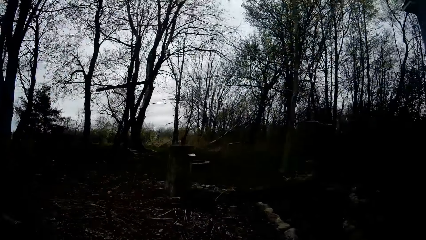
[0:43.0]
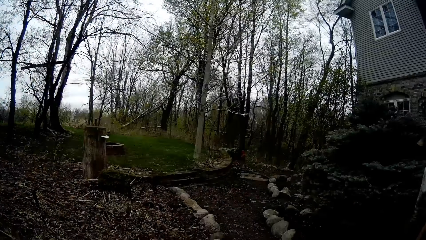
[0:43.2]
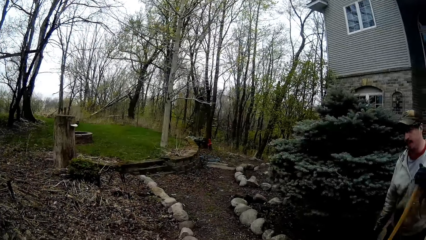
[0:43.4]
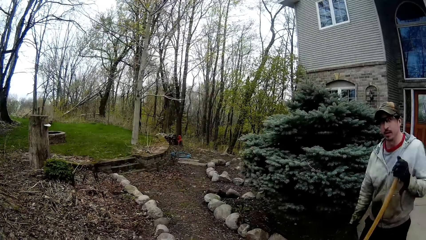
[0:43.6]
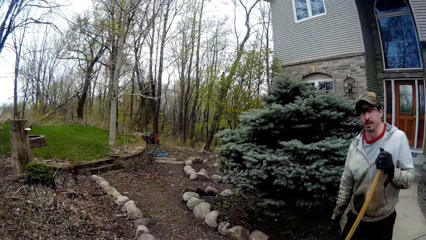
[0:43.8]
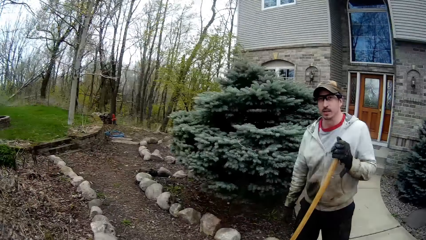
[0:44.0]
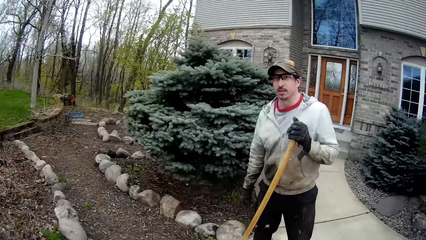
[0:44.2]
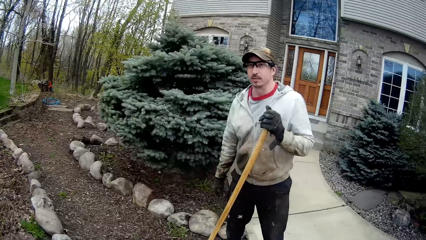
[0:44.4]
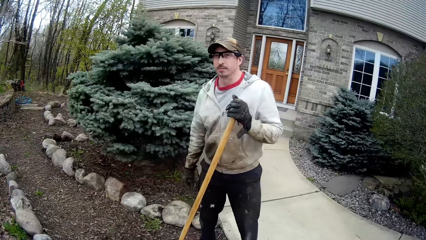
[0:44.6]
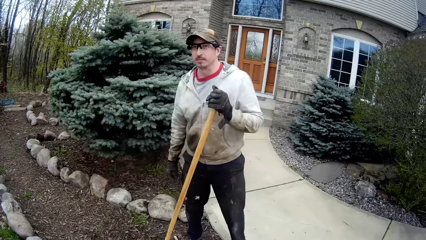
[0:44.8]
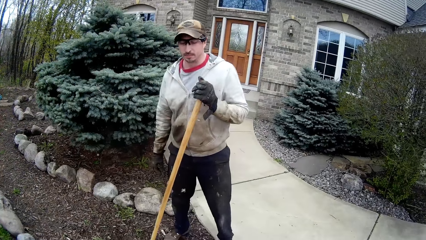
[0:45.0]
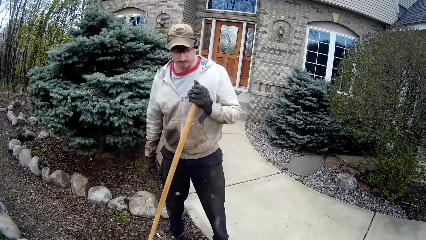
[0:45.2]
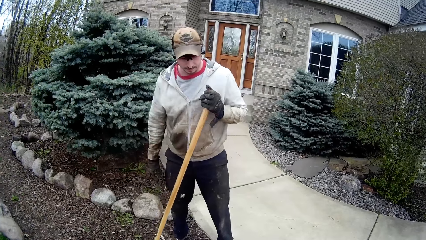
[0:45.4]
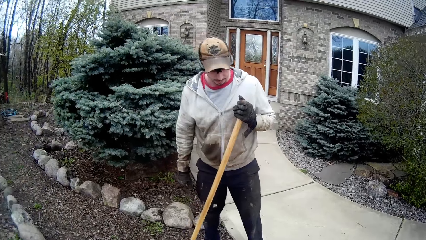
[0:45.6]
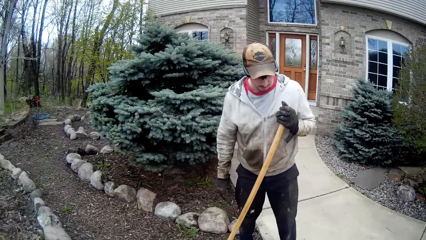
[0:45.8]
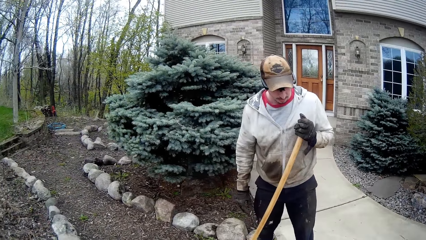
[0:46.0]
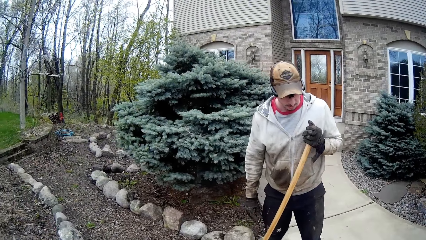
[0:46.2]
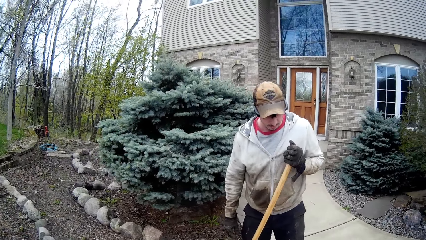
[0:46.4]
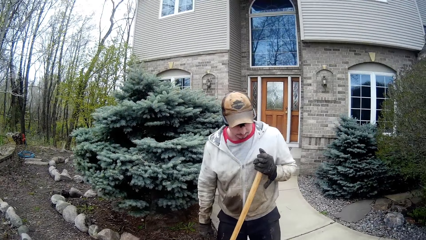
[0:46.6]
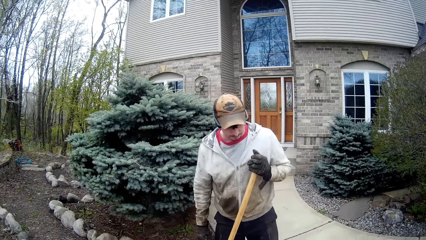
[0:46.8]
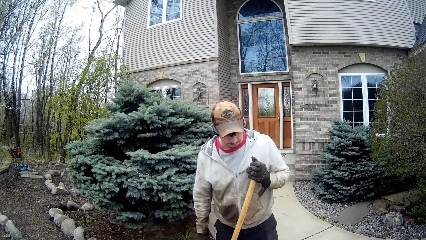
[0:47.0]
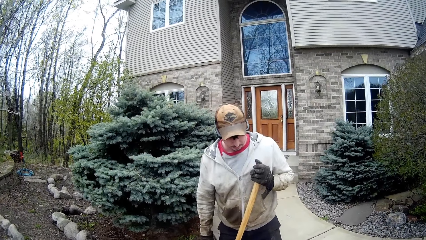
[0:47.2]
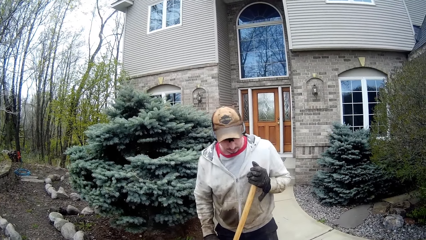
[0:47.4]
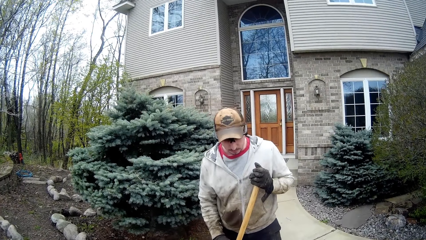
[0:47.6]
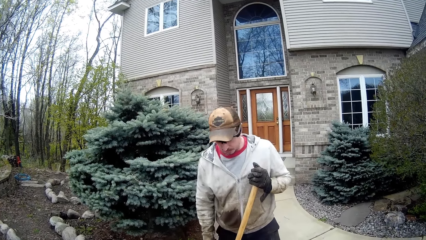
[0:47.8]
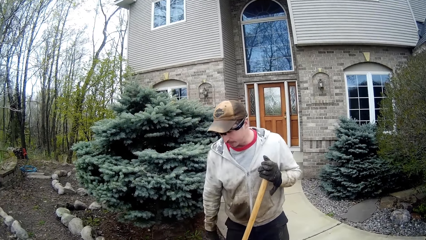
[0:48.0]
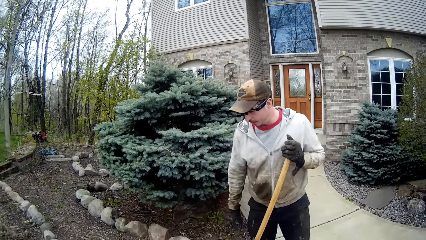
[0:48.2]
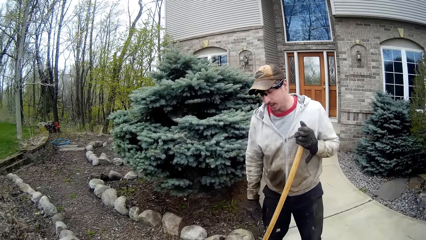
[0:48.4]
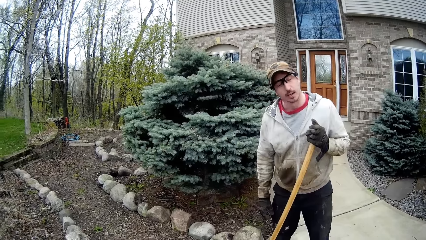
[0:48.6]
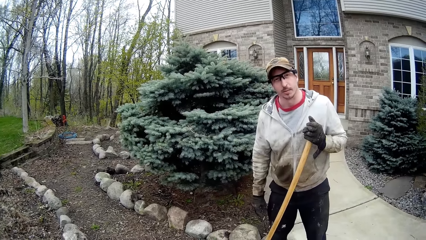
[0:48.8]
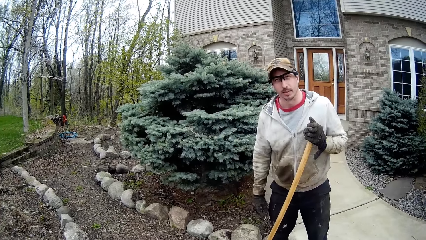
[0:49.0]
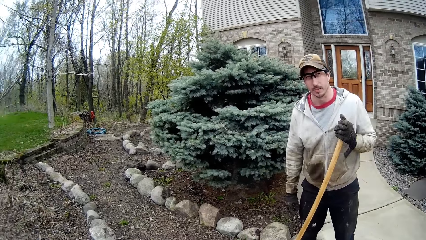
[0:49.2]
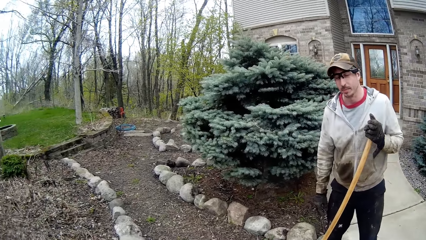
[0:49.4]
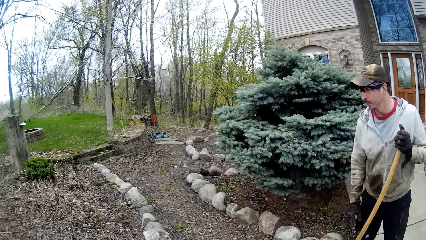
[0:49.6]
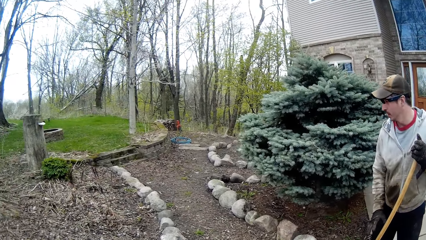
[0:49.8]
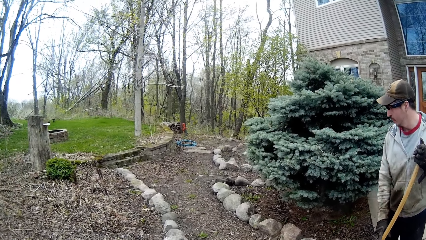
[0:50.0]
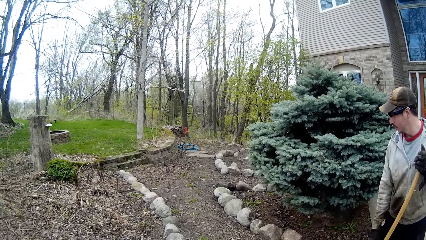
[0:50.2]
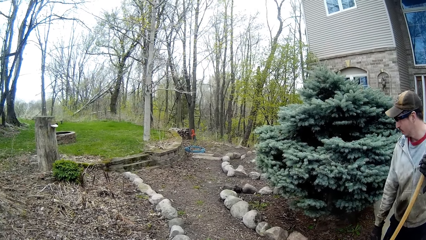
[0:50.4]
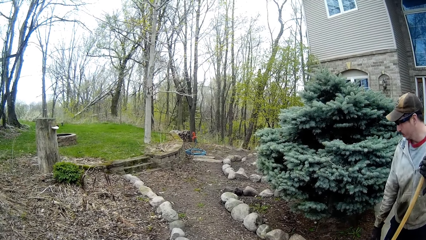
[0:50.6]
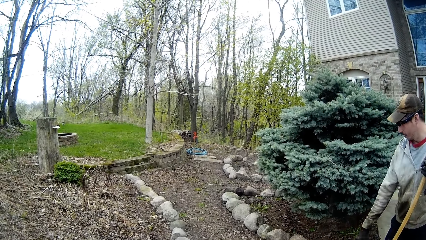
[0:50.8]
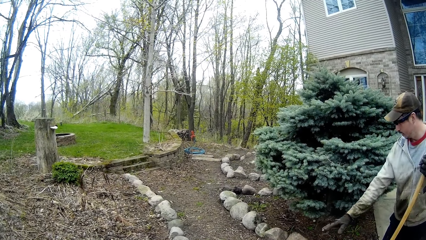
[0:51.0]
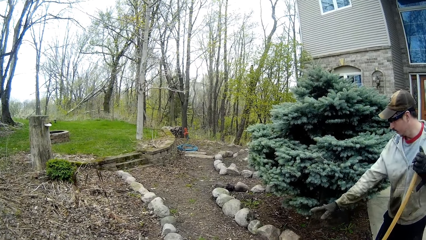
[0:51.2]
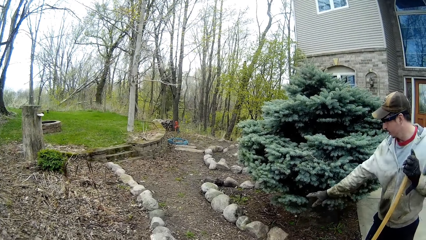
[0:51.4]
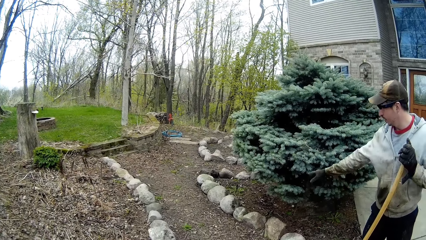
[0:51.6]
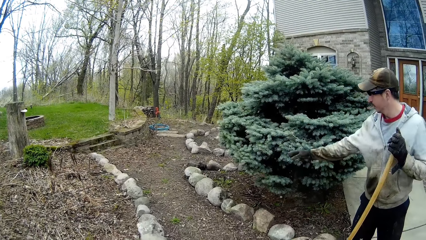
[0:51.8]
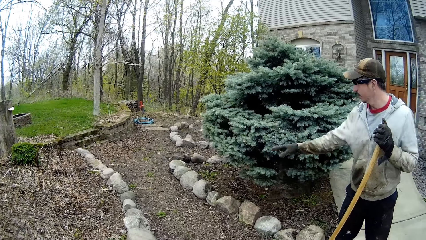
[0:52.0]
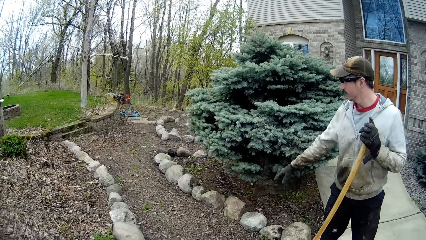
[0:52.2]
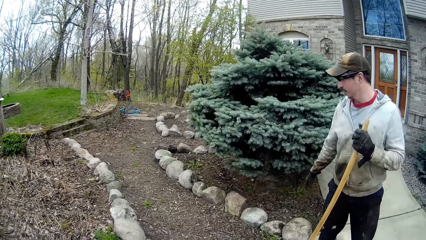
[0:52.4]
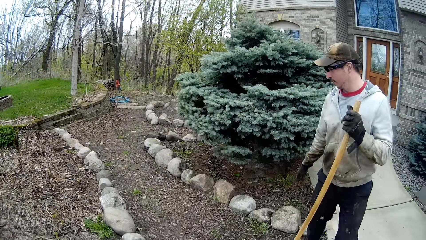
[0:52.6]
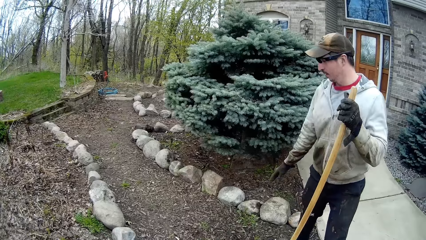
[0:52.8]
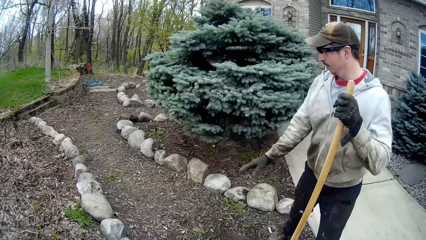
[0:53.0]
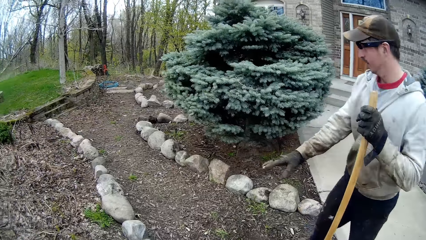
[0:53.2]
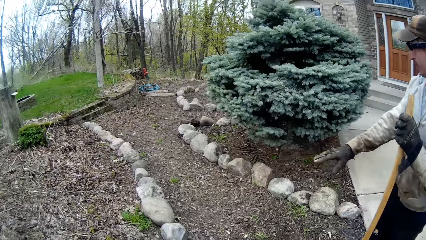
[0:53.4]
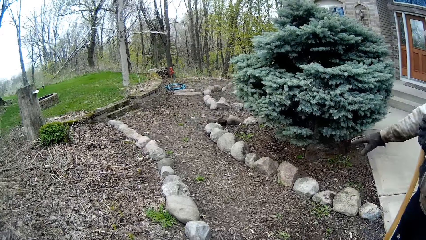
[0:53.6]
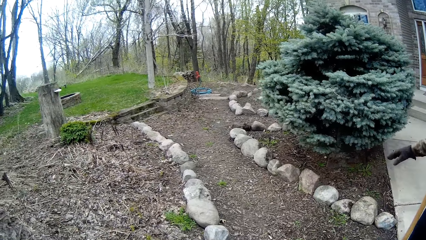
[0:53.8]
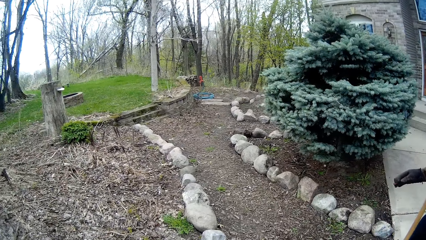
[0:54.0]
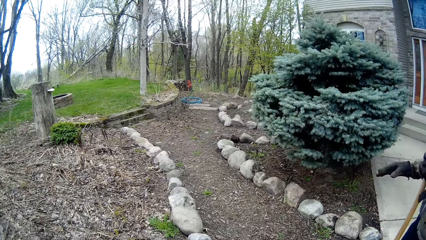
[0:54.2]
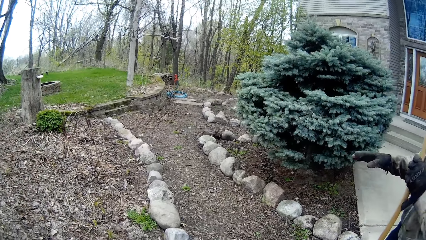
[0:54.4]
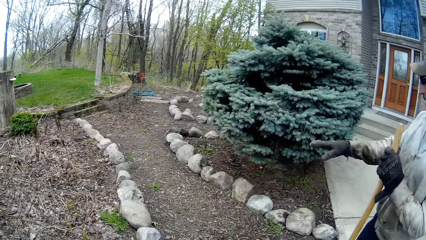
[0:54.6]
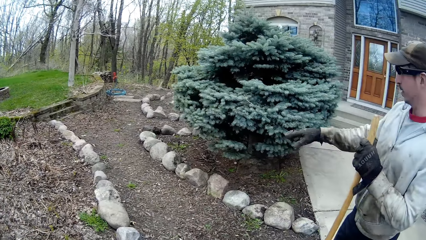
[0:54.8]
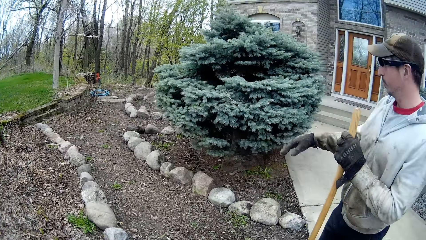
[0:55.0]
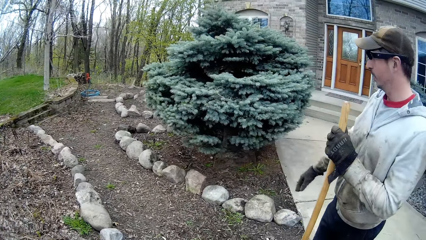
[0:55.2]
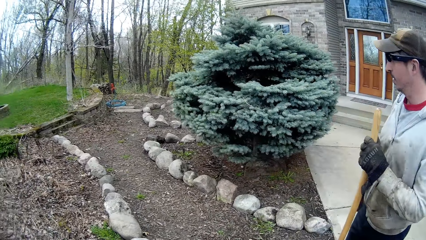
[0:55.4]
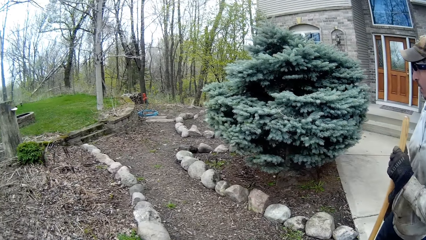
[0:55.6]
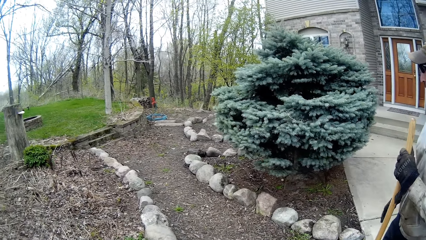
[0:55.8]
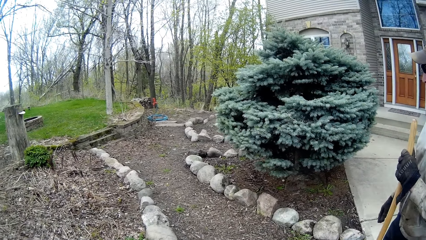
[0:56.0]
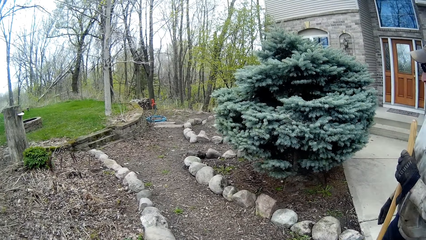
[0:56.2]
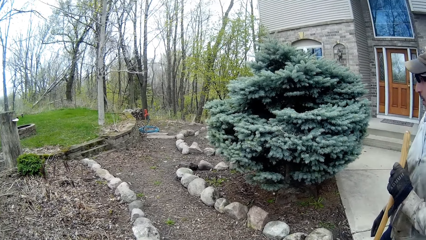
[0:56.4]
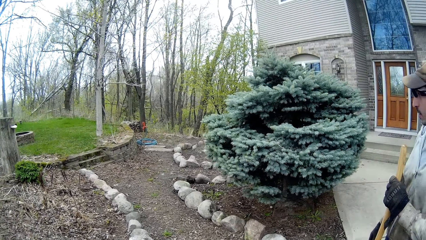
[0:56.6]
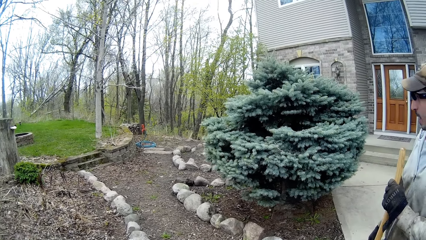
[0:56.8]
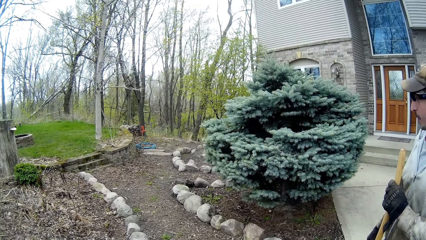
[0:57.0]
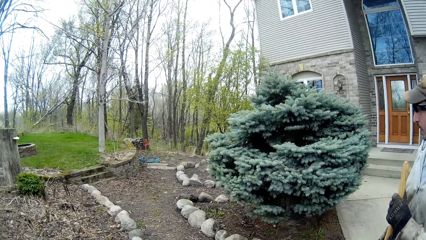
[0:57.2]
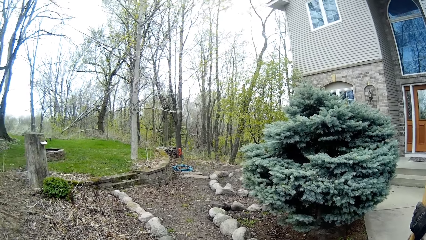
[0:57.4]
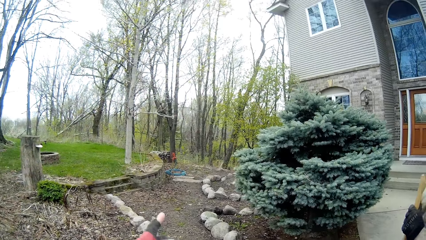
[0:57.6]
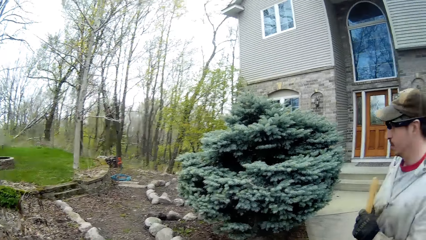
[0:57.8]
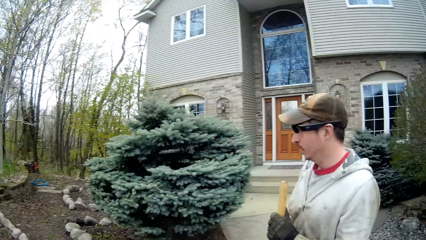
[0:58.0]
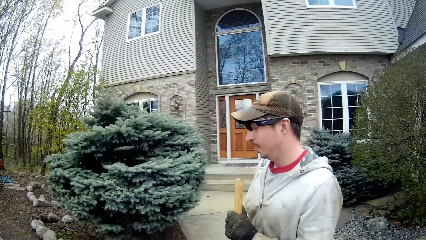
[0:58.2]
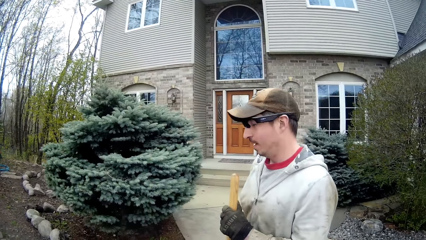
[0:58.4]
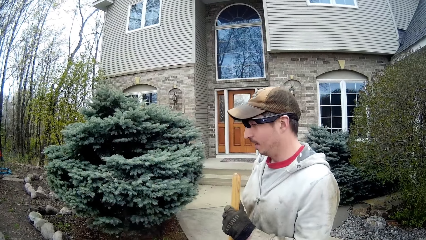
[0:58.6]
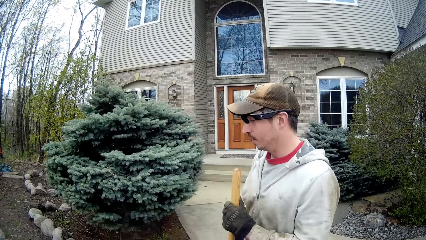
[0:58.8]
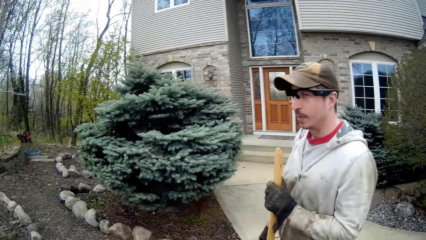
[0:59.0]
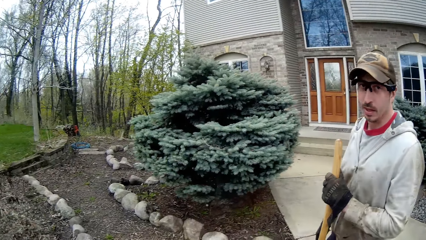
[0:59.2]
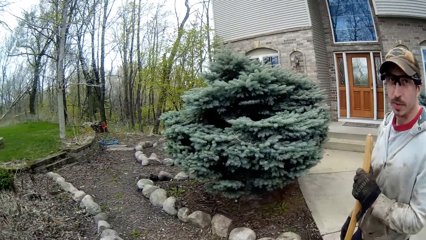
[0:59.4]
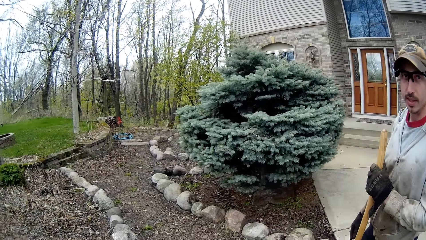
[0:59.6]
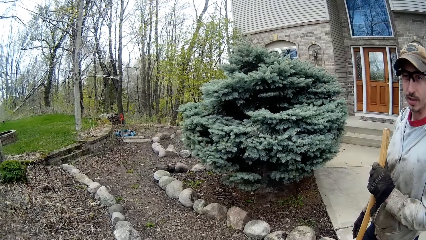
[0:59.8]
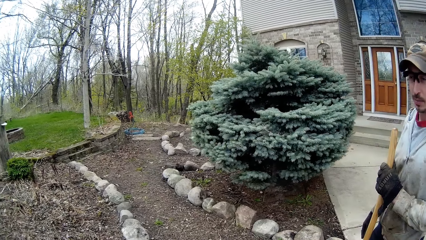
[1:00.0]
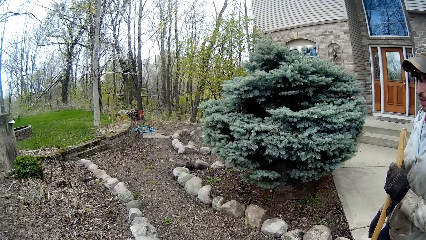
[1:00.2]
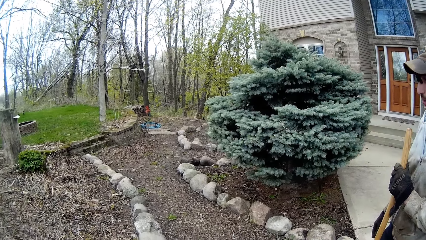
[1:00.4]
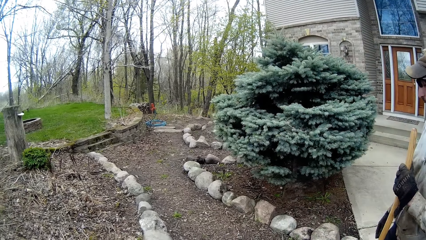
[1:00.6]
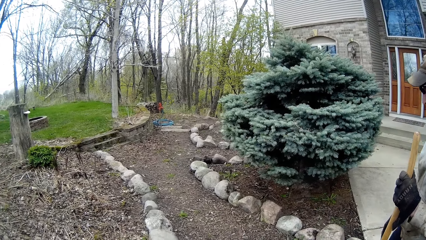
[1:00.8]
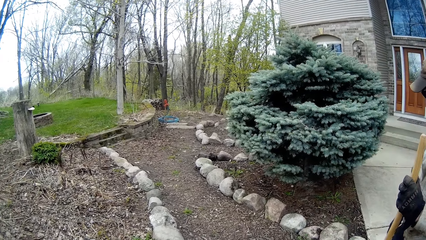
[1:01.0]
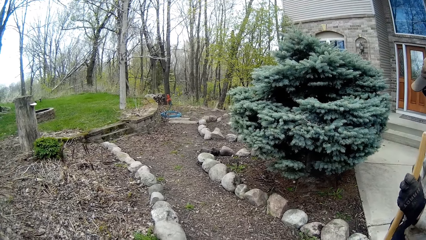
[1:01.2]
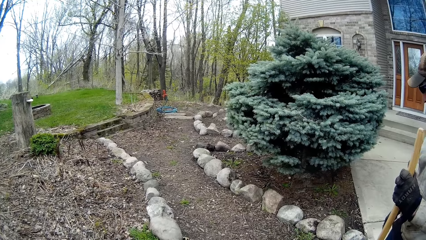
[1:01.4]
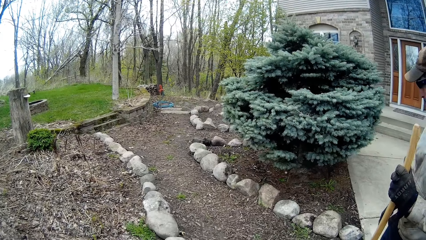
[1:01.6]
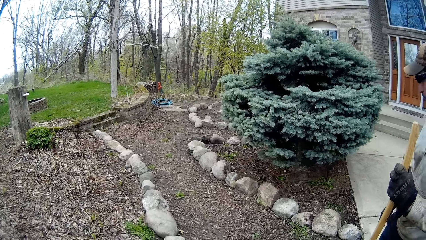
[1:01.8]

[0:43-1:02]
A man holds the rake with his left hand. The man looks at the camera wearer. The man points around.
